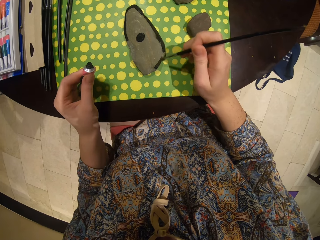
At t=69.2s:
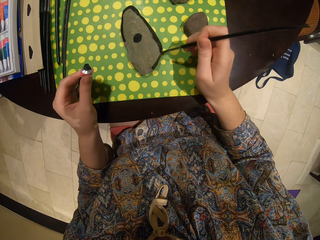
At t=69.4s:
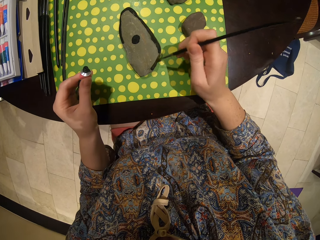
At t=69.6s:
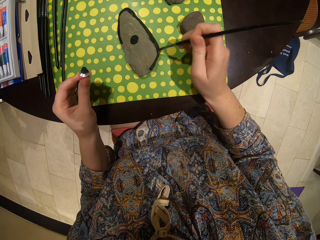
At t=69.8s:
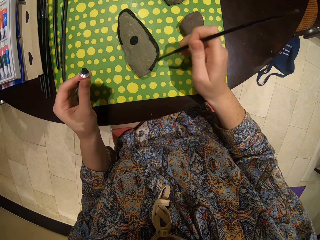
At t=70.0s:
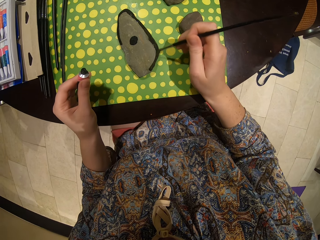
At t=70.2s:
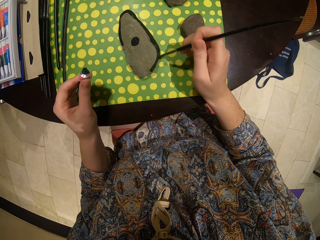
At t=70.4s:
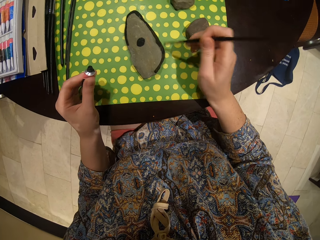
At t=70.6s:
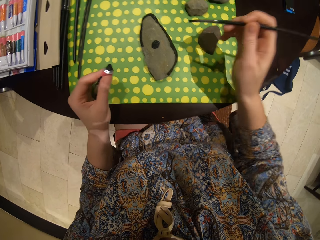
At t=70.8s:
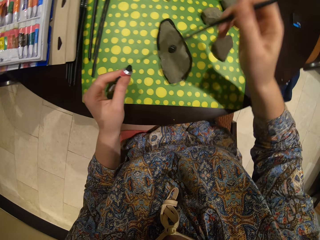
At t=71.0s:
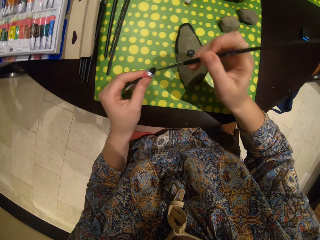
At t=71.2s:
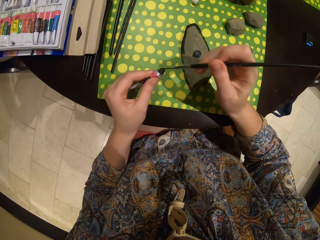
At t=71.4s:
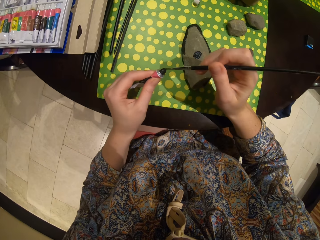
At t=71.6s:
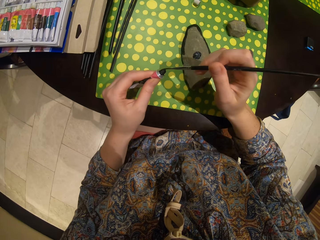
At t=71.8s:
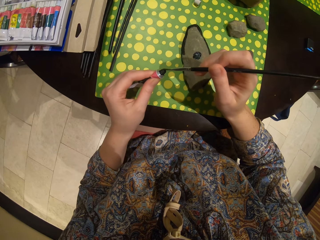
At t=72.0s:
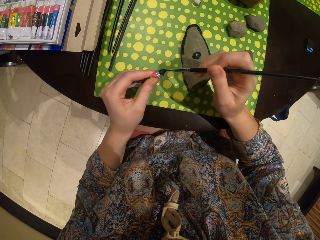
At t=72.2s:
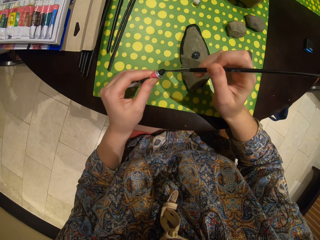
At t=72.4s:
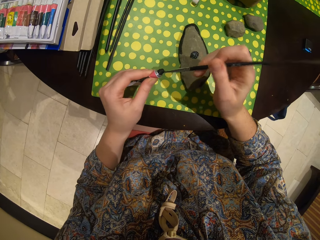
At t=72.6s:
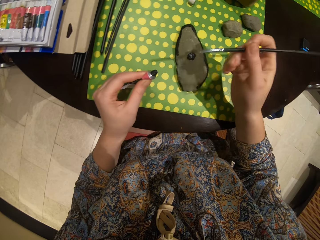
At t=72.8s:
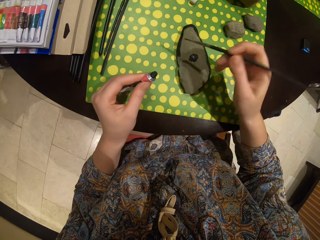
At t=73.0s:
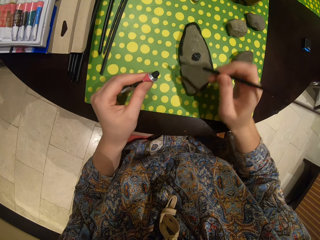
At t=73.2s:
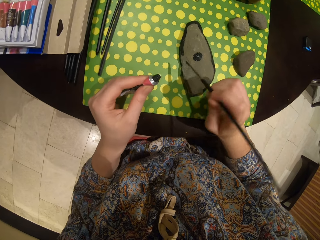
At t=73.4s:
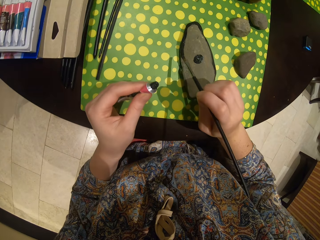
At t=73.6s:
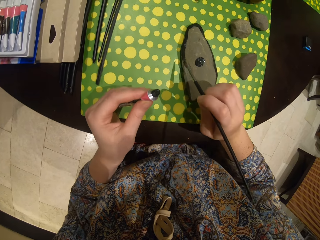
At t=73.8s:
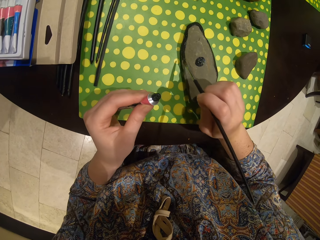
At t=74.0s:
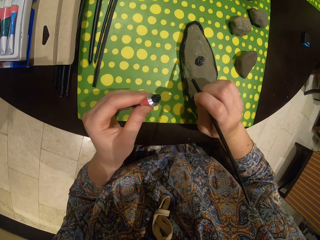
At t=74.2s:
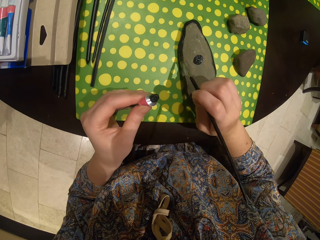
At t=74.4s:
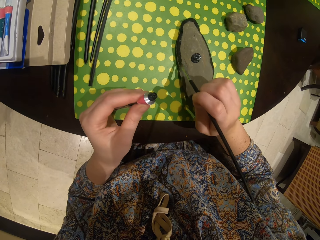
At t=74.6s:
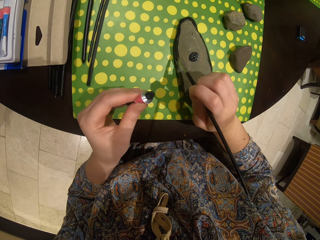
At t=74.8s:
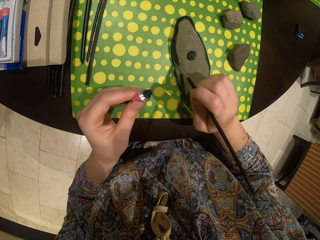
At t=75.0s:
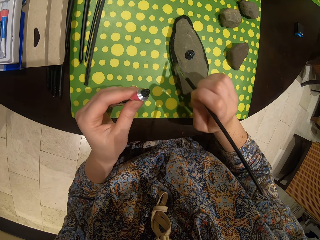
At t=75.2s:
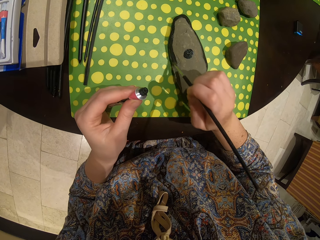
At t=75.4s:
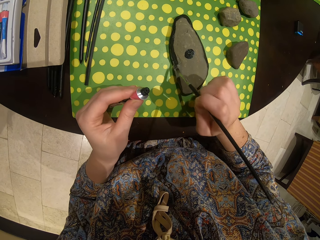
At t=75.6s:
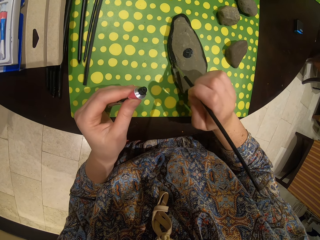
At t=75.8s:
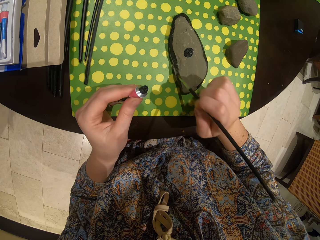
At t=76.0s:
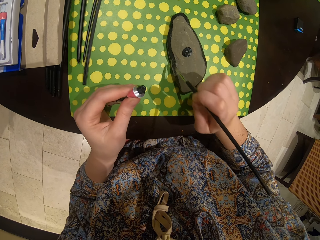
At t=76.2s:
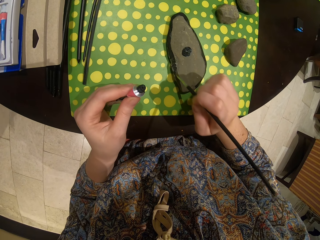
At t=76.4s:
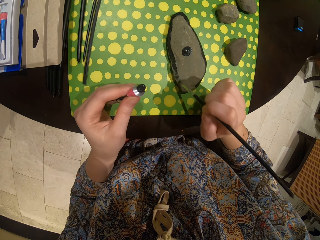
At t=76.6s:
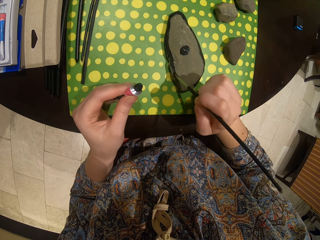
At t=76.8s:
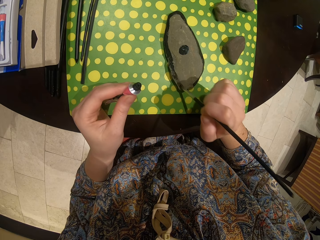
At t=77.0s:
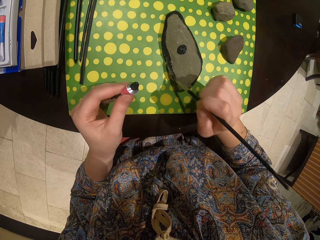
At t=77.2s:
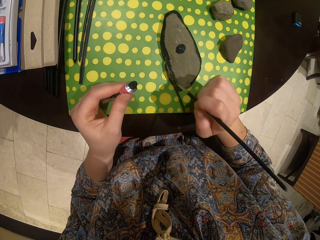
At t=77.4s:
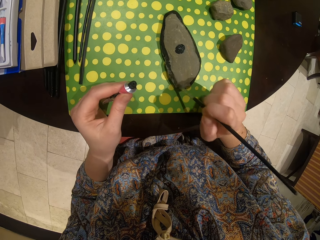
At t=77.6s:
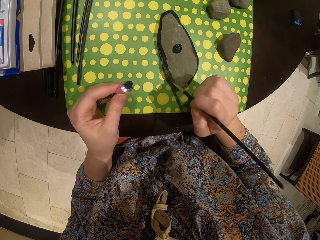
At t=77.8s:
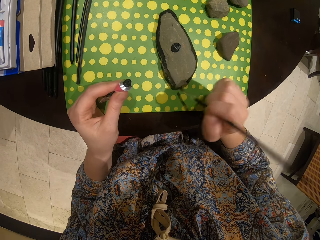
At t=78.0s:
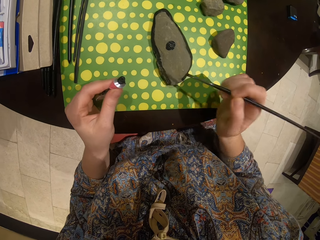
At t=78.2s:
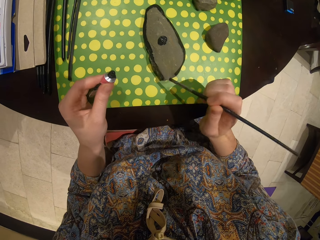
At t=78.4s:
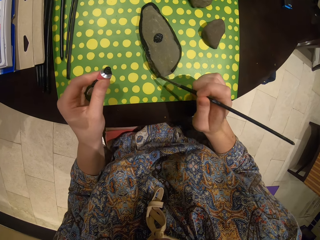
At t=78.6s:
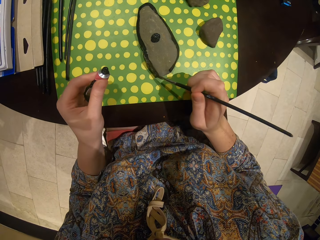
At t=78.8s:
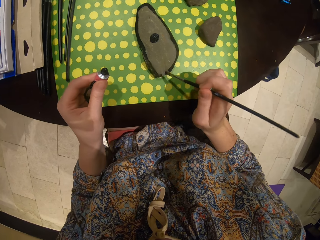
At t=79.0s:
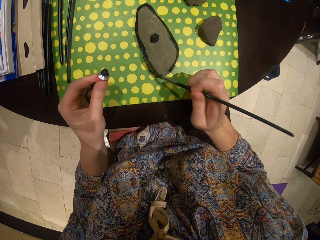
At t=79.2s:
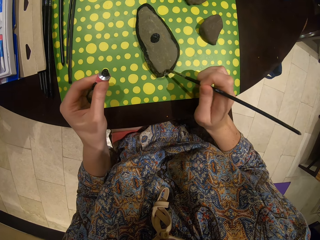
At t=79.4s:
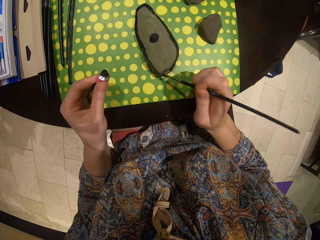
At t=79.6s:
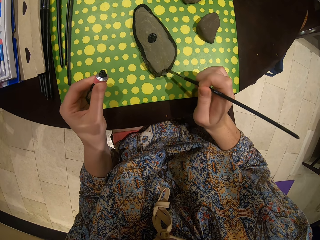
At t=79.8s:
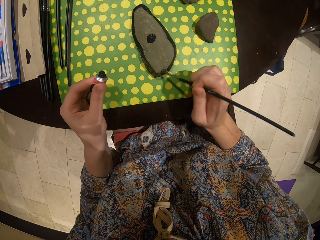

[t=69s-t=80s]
The camera wearer takes the paint with a paint brush. They paint the stone.

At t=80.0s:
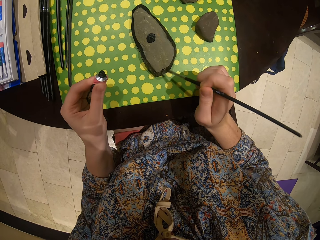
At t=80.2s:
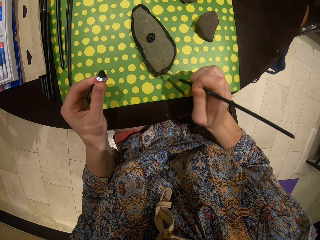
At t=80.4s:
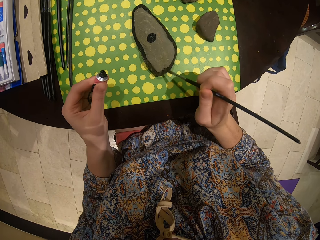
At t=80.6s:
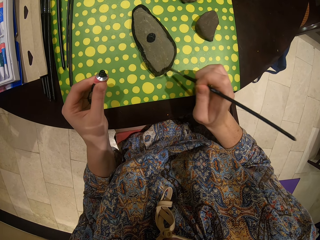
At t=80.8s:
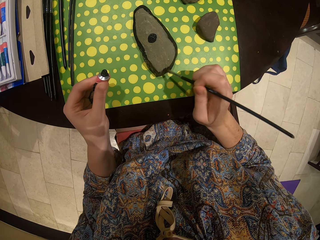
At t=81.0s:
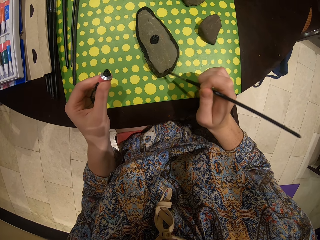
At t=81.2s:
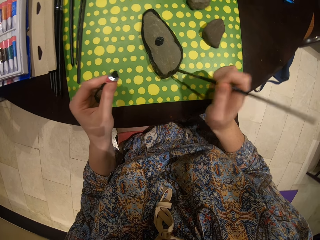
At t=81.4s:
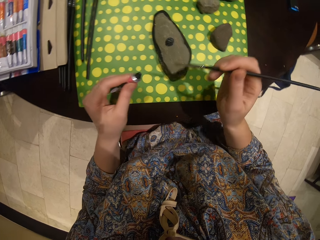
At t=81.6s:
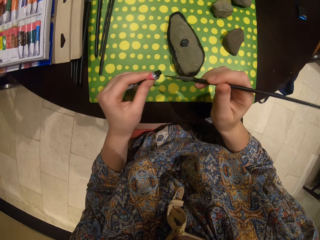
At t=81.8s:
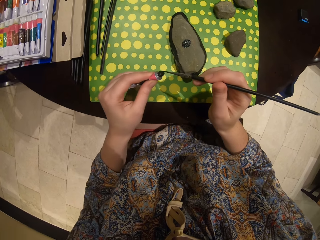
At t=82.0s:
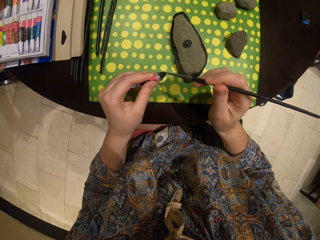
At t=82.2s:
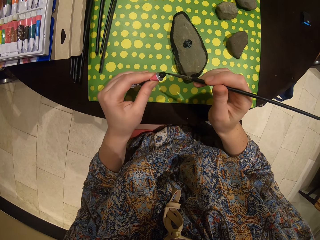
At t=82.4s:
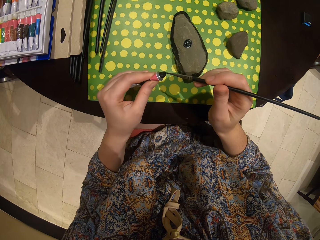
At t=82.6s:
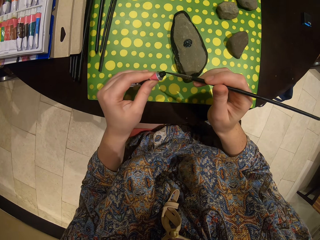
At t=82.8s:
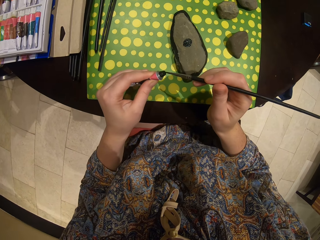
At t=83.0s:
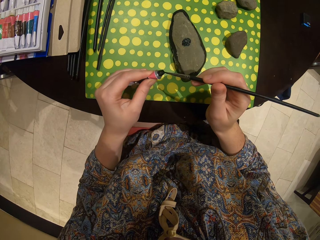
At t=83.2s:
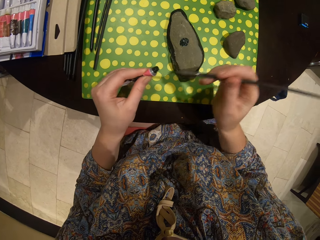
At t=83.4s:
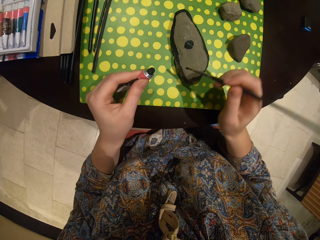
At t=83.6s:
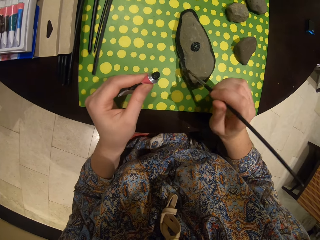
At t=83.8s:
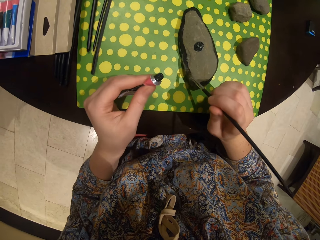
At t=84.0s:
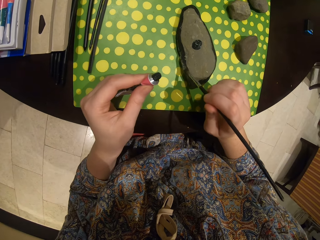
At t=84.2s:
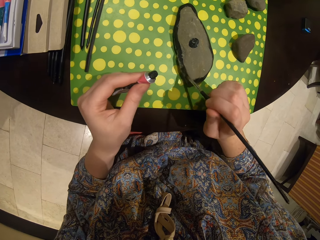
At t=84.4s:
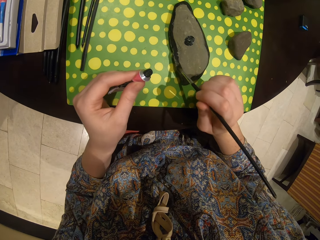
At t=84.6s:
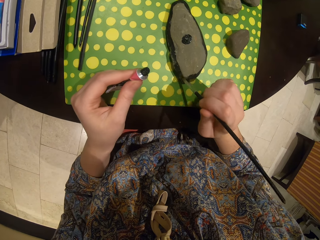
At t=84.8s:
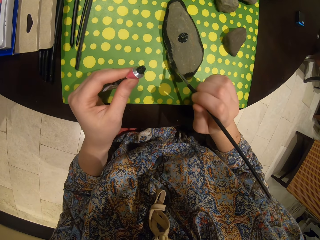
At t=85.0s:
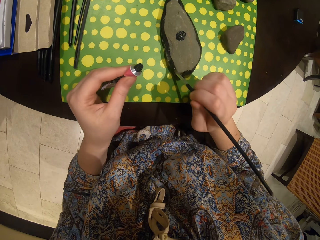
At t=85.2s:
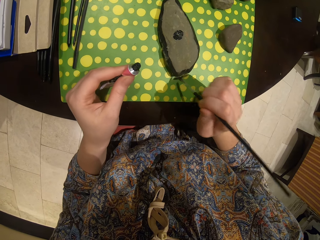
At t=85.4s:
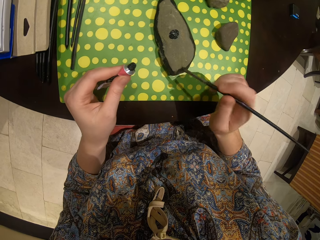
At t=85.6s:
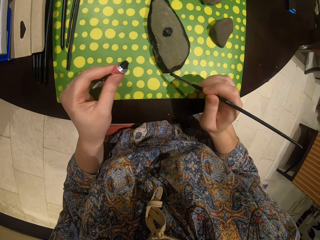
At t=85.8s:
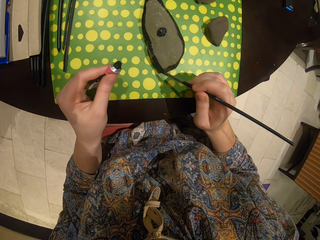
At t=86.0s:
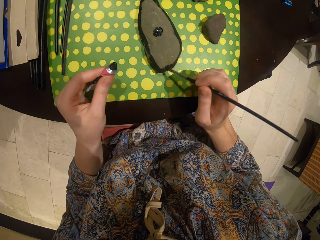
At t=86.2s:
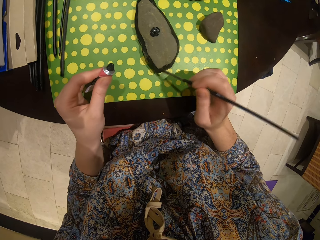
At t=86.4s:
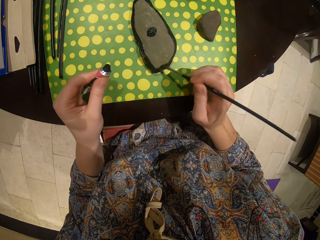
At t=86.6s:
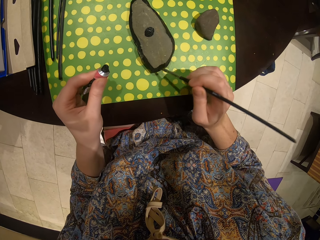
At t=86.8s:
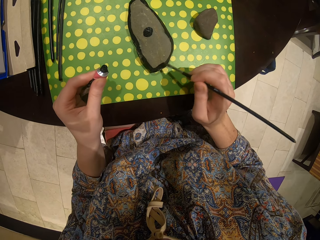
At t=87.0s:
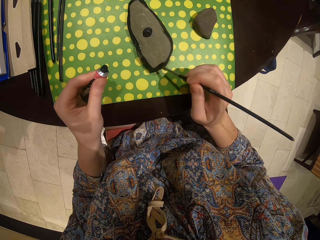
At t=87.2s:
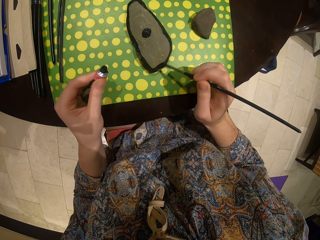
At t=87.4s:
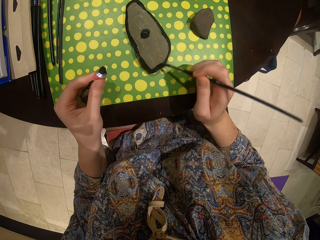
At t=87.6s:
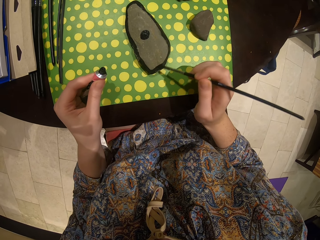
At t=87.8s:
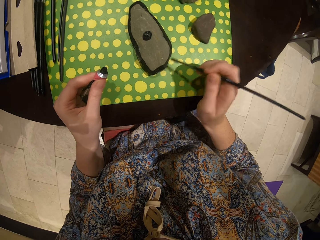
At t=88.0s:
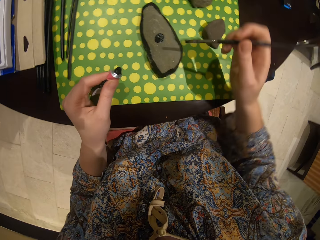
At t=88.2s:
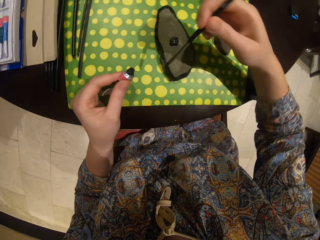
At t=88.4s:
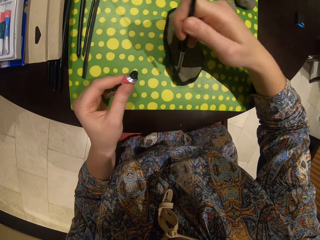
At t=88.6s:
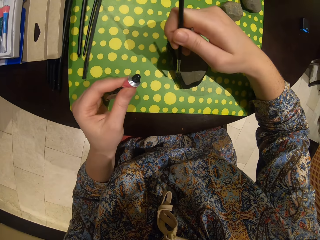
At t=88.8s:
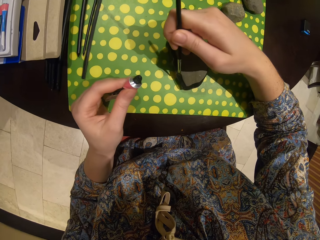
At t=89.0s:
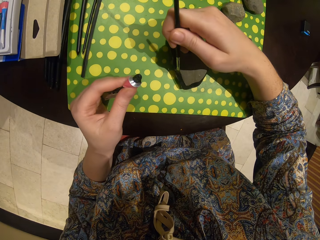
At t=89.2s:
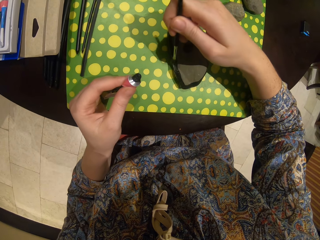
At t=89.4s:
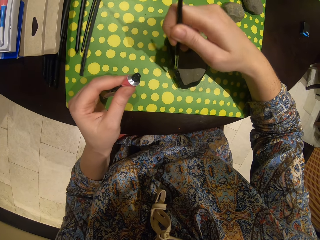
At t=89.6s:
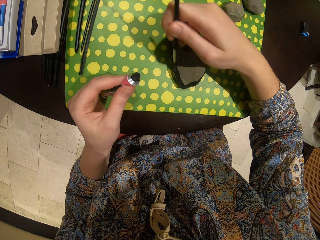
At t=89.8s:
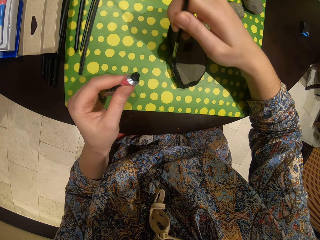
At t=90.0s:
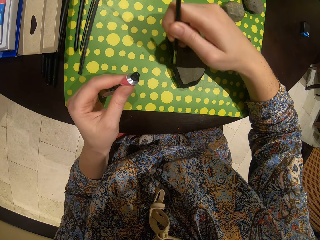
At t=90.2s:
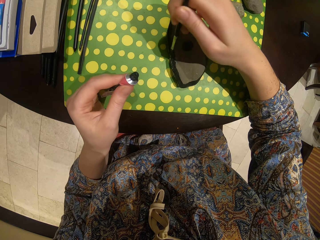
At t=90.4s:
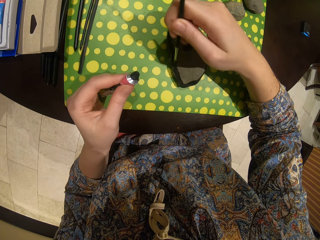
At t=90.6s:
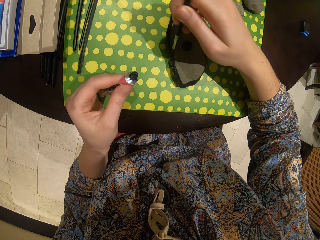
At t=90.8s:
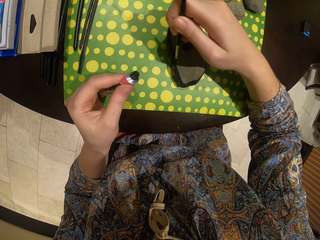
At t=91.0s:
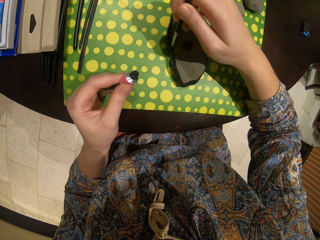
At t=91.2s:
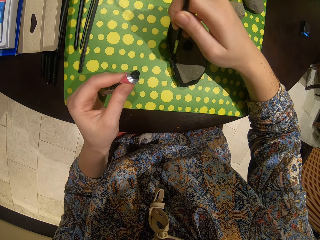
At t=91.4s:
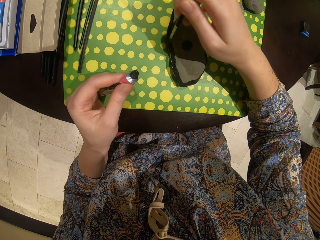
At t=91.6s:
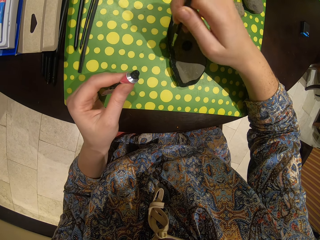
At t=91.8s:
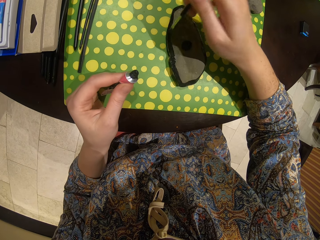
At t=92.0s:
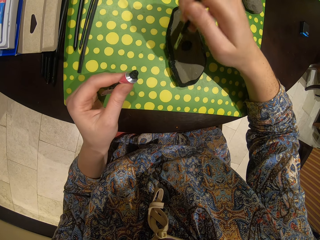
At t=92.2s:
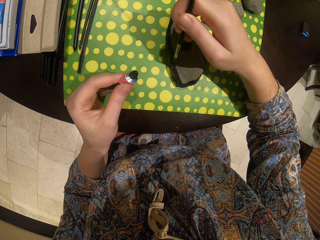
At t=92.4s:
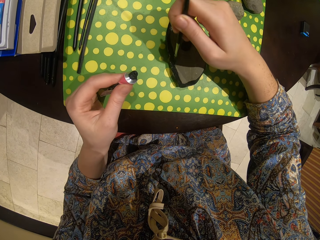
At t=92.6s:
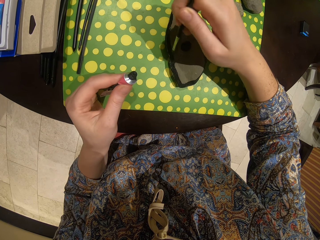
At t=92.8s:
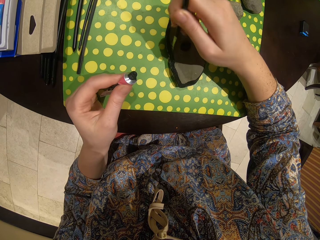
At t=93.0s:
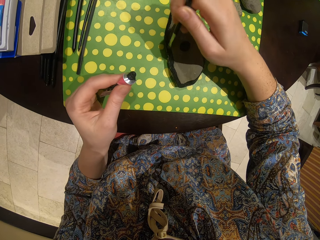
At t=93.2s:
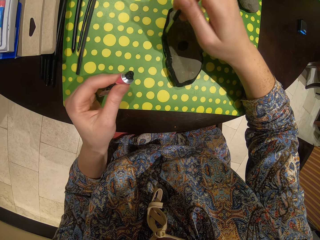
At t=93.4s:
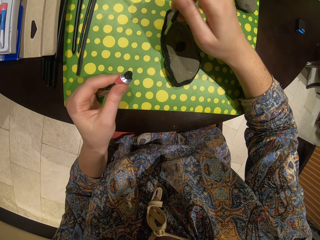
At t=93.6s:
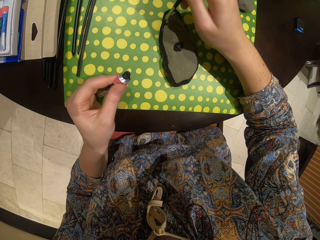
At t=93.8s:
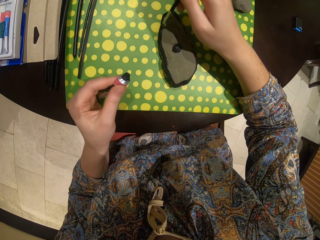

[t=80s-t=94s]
The camera wearer takes the paint with a paint brush. They paint the stone.
